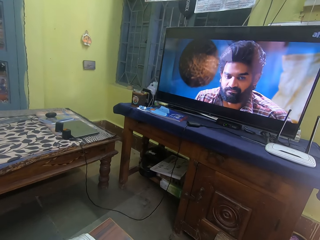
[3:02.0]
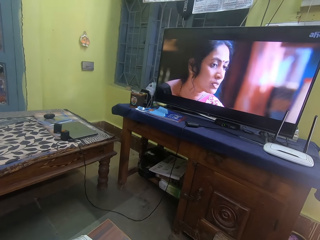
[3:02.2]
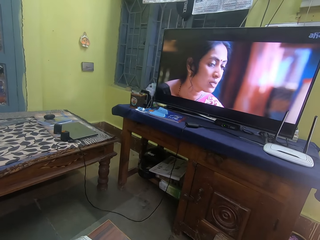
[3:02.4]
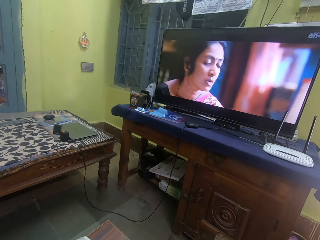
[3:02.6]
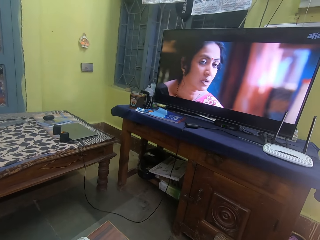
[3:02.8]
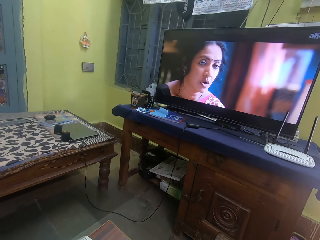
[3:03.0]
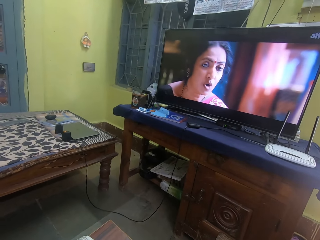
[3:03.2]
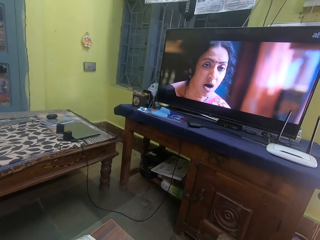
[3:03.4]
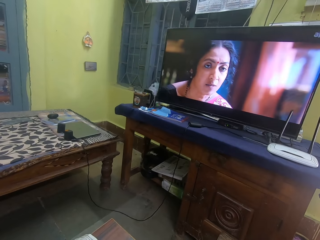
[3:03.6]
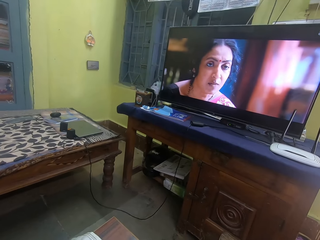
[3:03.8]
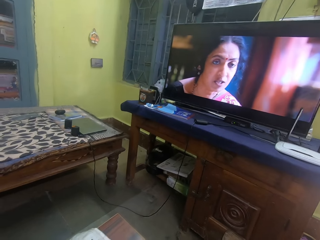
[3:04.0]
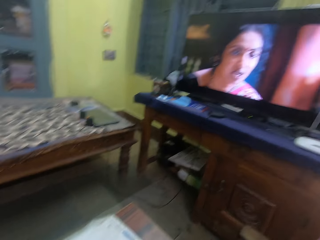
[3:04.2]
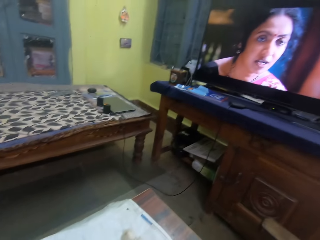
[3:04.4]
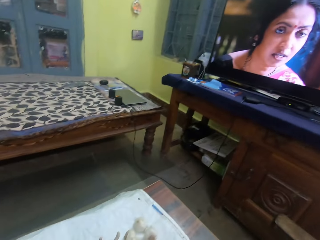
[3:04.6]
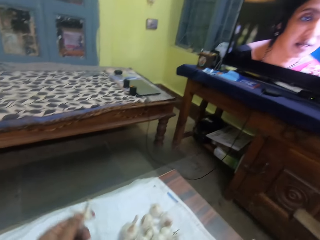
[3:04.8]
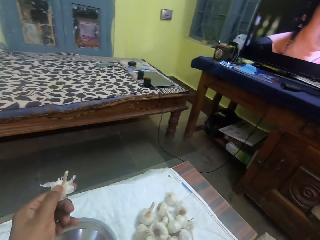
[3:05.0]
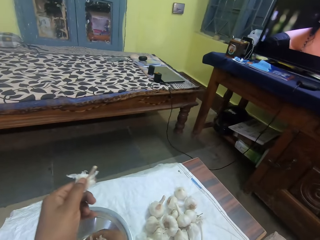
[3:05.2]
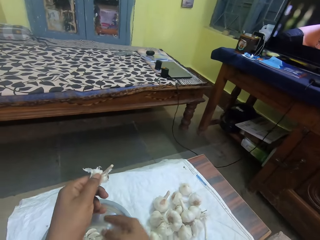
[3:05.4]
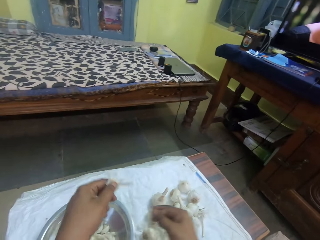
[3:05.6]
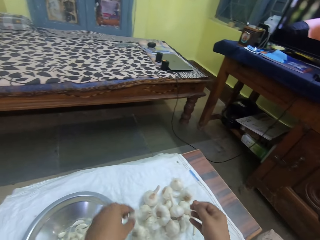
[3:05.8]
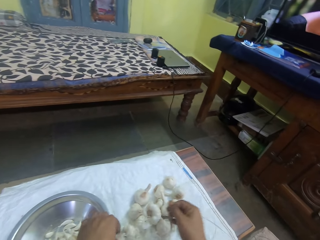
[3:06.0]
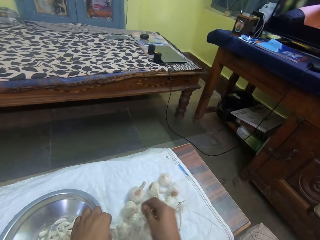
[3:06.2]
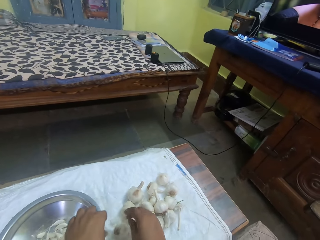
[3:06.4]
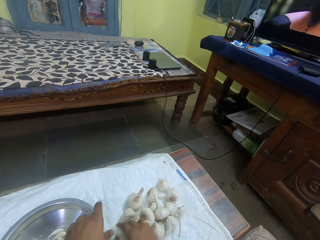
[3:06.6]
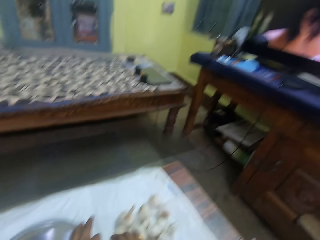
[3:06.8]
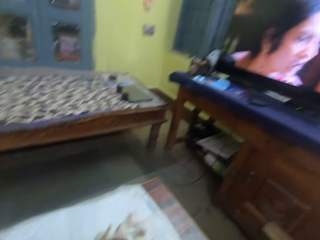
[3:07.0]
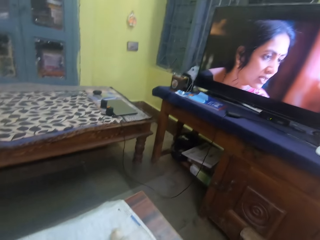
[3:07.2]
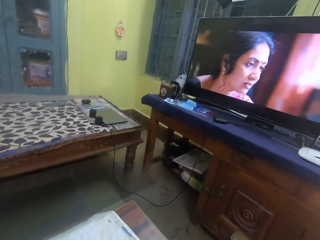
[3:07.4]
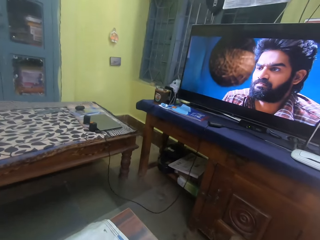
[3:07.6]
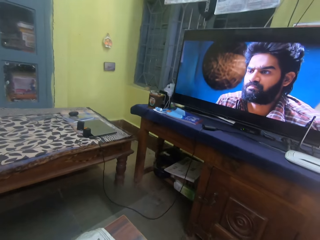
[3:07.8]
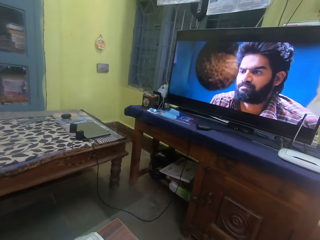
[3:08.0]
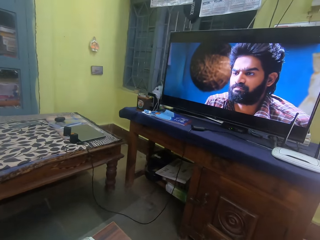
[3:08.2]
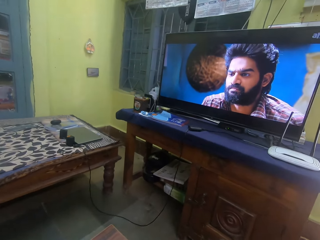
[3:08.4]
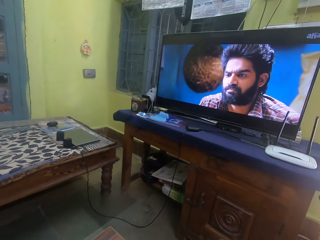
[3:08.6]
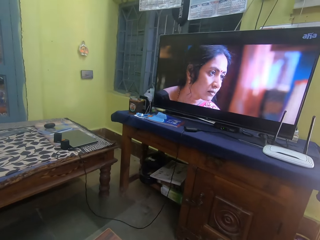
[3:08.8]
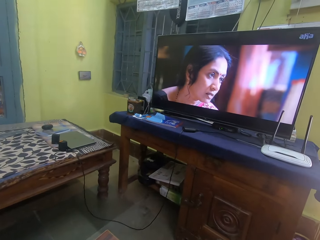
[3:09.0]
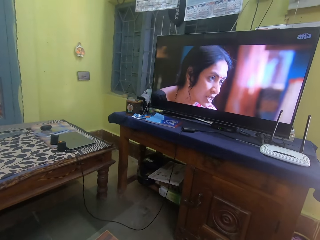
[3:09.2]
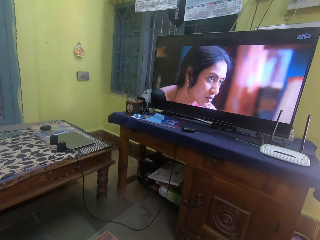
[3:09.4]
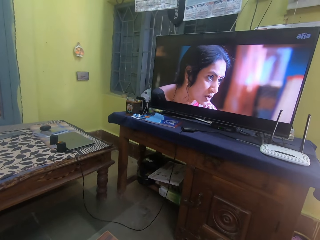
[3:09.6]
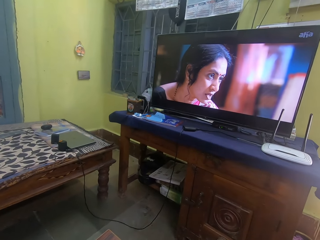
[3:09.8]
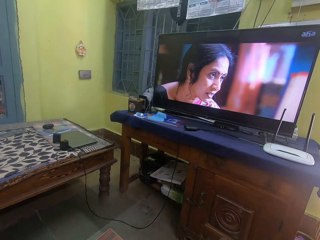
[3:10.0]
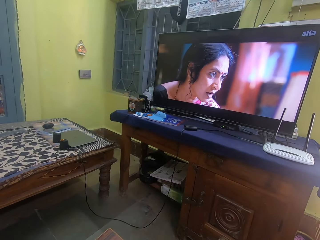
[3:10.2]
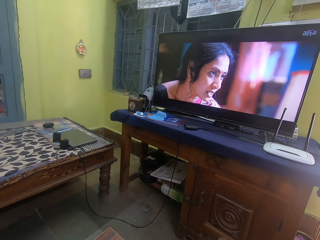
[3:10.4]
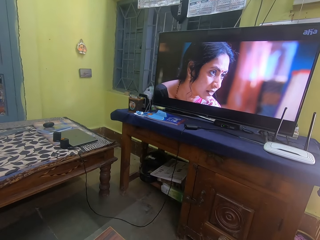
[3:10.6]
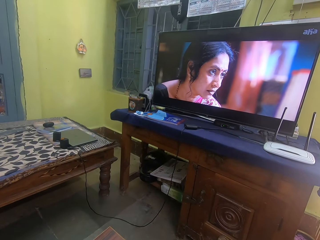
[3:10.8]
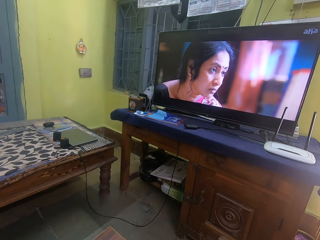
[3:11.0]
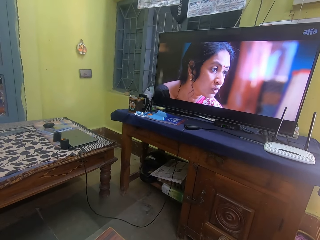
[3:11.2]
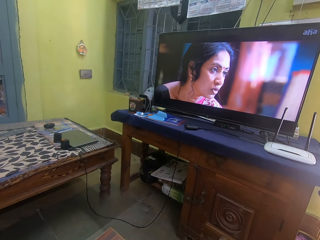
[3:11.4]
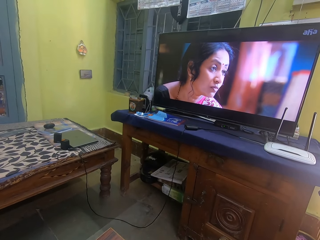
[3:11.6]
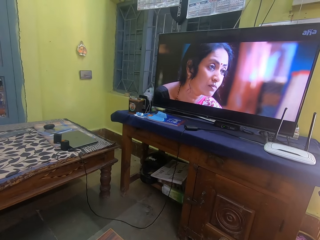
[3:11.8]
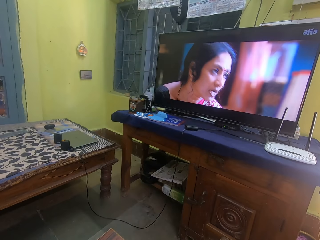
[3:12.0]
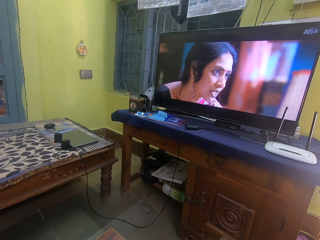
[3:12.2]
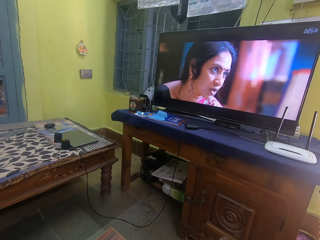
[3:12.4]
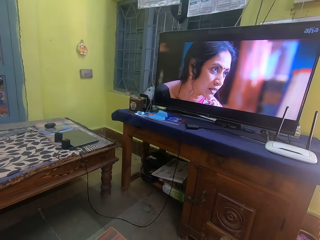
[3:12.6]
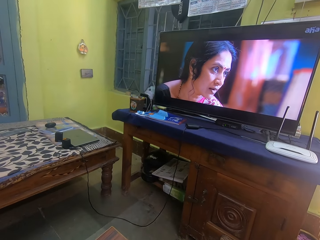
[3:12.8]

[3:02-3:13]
The camera wearer puts garlic in a bowl. They put a garlic peel on a table, move a hand, and remove onions from the bunch. They watch a television.

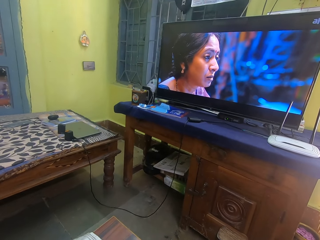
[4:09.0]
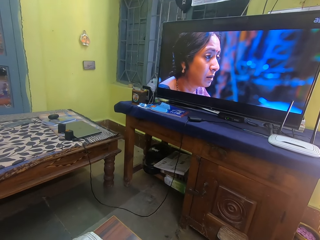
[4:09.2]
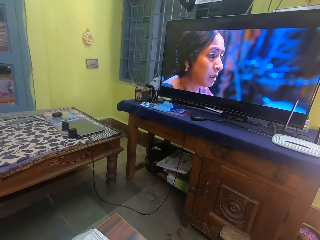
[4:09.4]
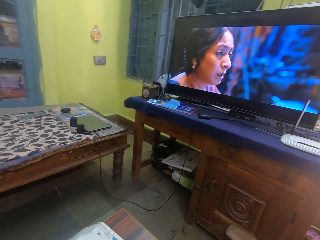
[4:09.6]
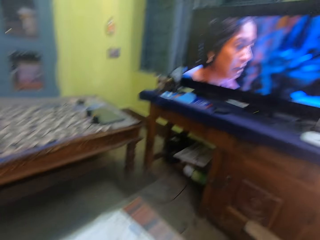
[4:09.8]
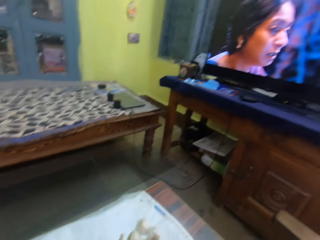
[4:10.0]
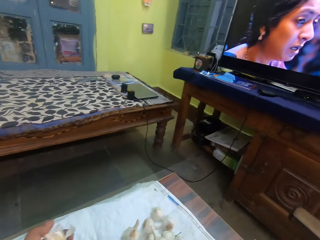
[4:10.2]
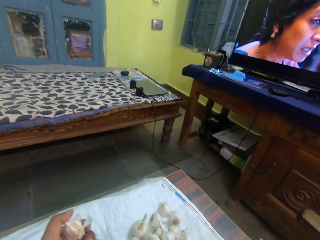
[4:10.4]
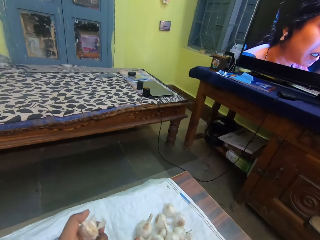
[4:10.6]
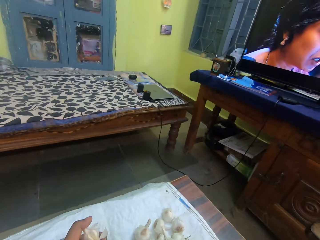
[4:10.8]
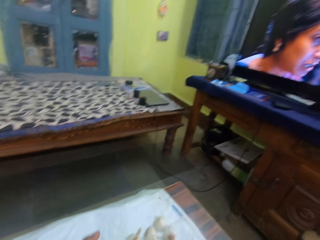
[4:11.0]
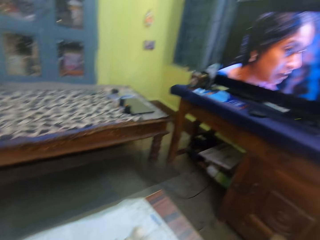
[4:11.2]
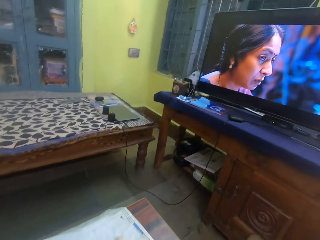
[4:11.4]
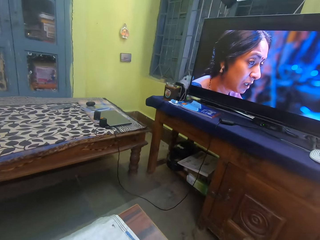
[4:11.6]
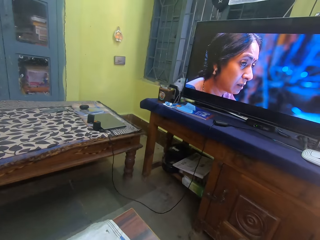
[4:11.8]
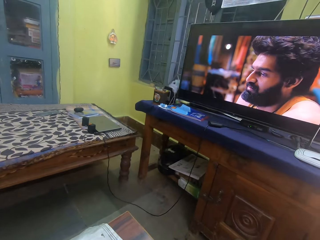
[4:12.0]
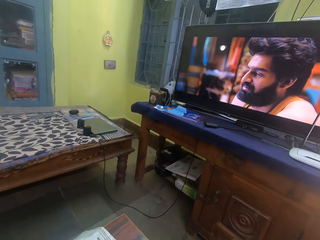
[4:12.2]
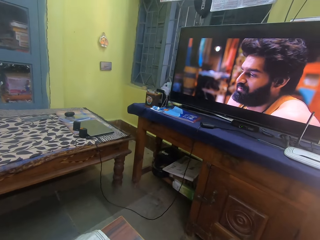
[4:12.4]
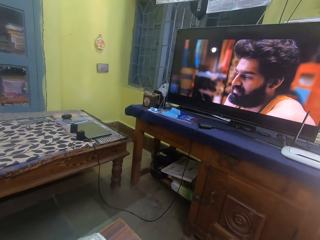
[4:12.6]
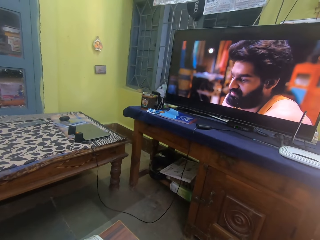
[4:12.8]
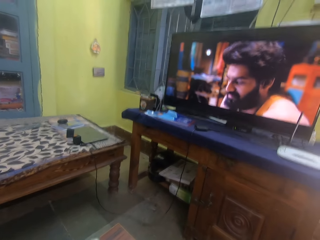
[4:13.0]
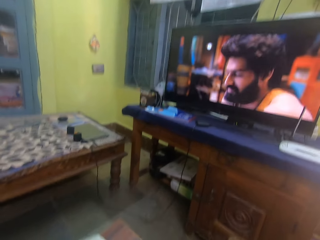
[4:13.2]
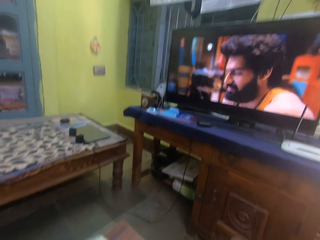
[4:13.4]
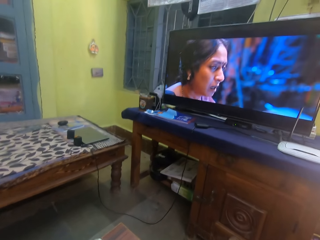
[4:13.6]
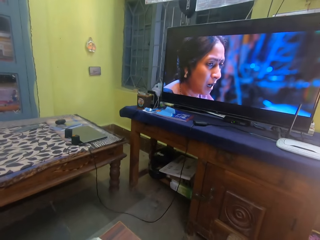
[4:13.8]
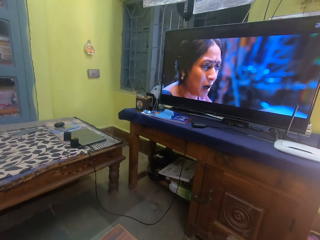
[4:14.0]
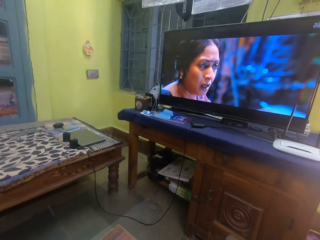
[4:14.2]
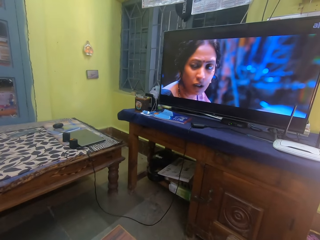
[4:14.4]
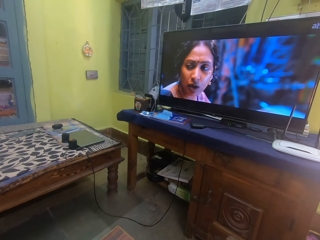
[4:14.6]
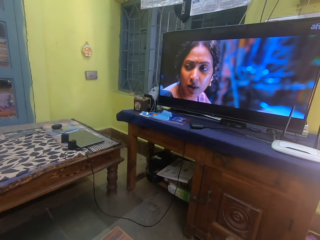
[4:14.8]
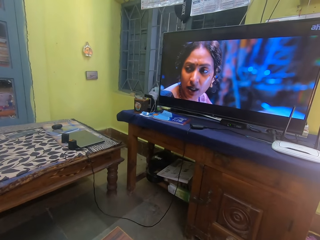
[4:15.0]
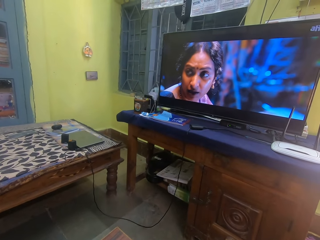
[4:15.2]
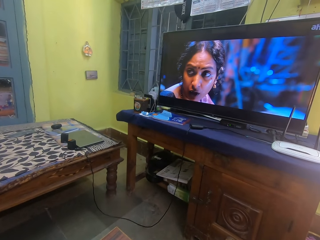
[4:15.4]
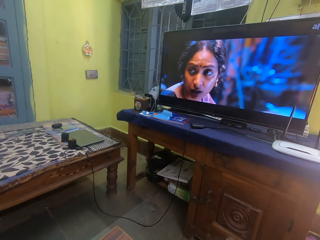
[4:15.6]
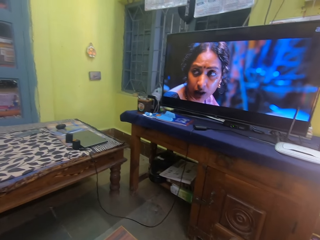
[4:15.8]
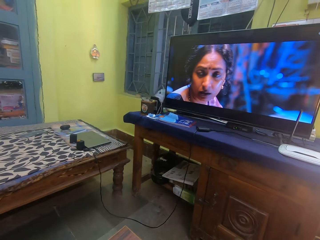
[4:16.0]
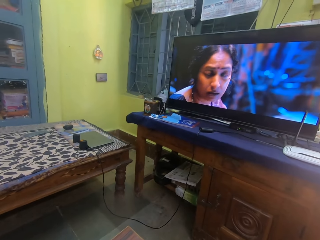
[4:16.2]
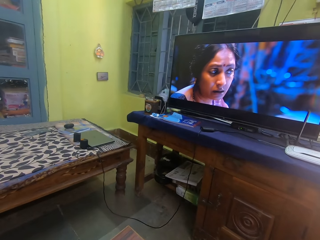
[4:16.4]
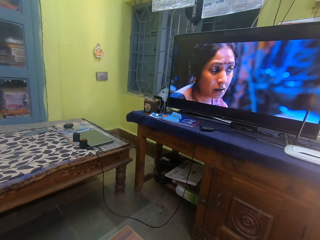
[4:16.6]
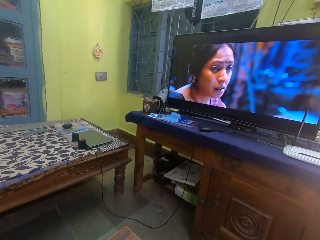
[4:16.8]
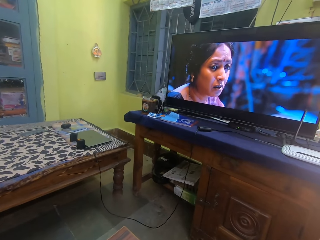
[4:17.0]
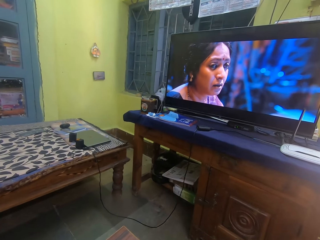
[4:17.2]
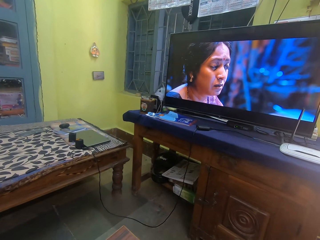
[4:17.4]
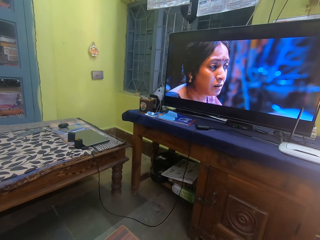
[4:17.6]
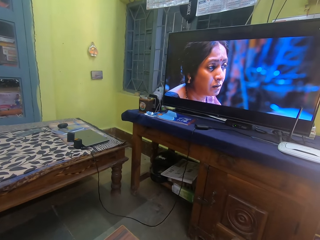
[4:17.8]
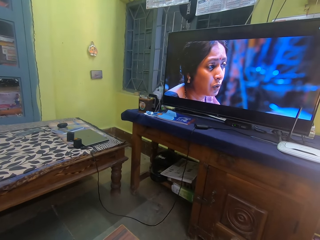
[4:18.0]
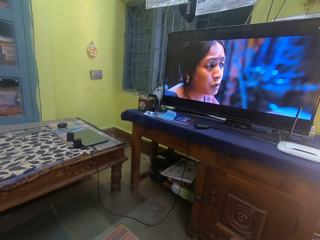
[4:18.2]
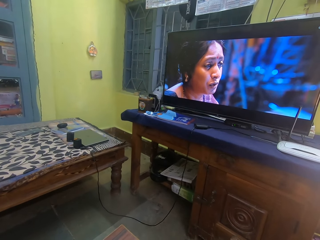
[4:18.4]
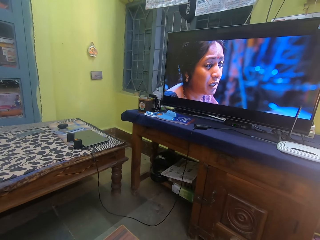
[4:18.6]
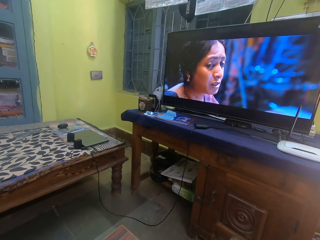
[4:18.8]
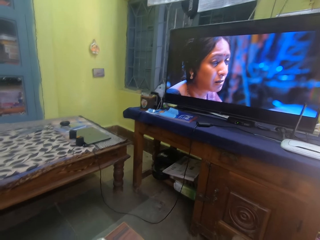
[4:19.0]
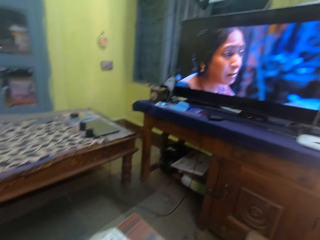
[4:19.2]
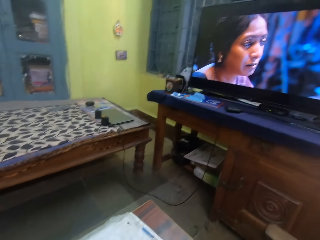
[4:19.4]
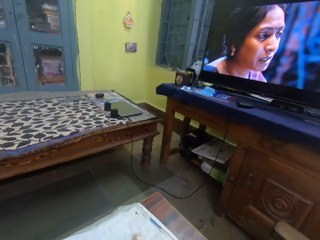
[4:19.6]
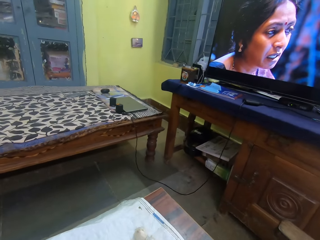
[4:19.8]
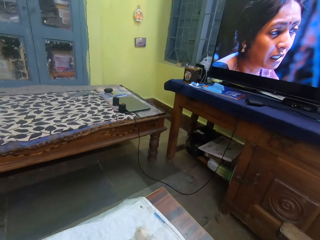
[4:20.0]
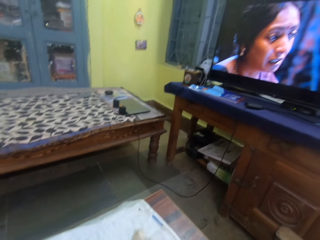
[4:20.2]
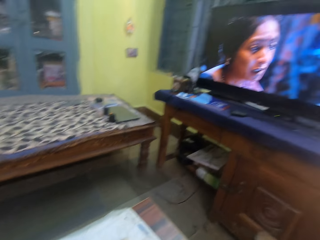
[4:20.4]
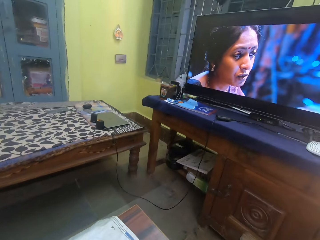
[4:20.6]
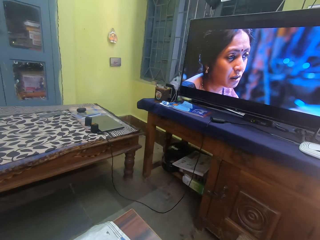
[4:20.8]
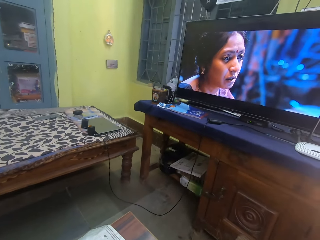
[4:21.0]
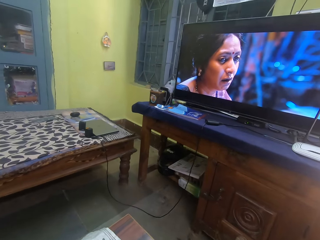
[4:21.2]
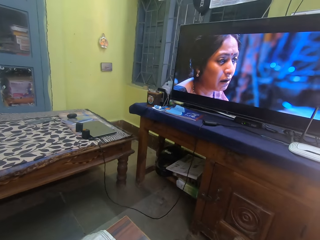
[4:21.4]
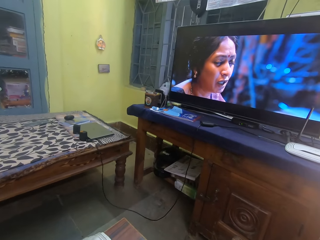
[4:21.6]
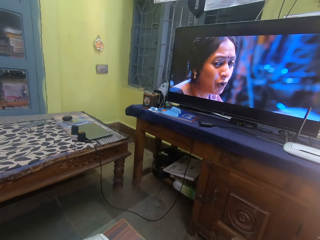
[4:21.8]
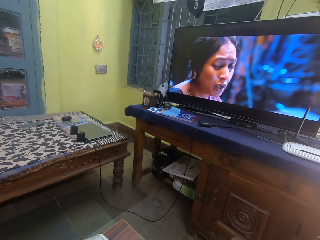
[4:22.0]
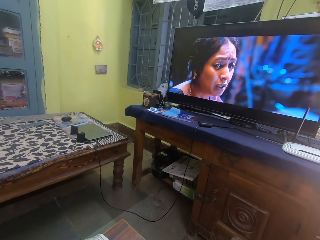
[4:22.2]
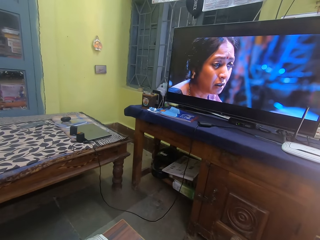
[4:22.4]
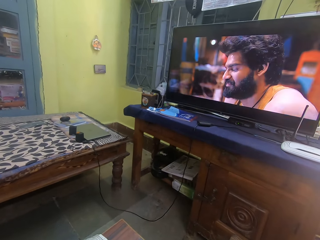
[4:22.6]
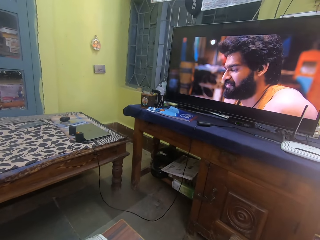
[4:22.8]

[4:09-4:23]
The camera wearer holds garlic. They remove onions from the bunch. They watch a television.
